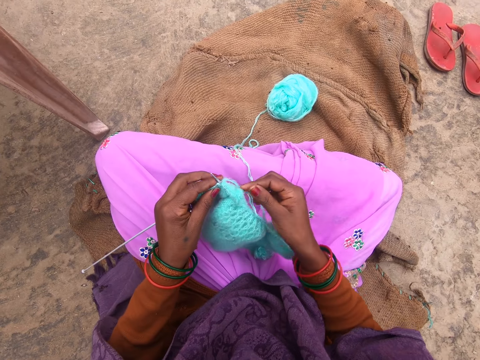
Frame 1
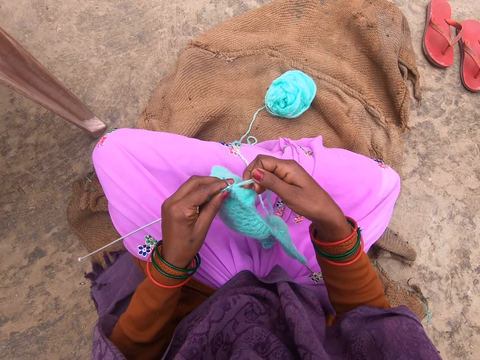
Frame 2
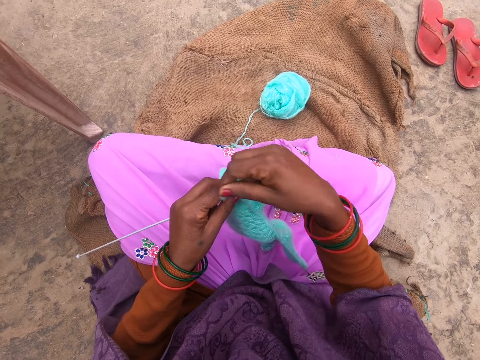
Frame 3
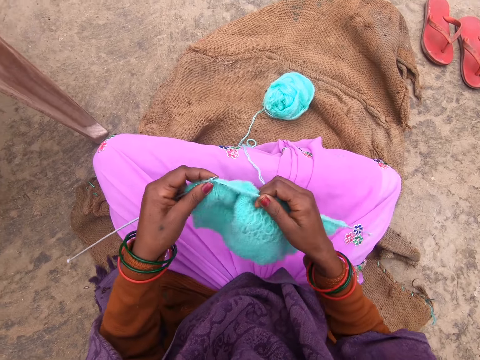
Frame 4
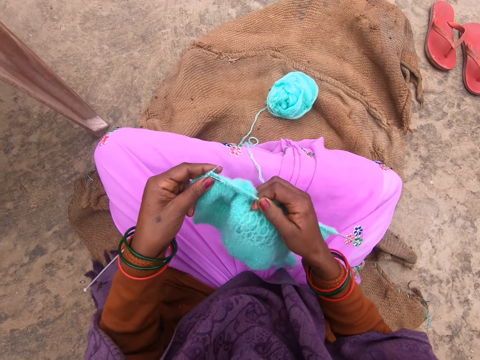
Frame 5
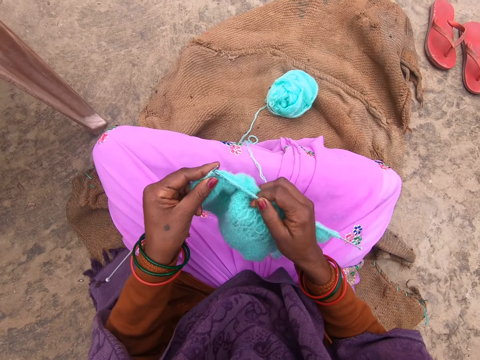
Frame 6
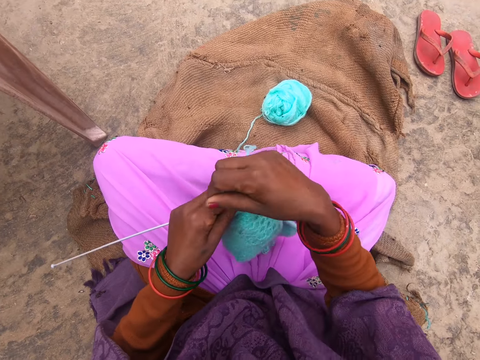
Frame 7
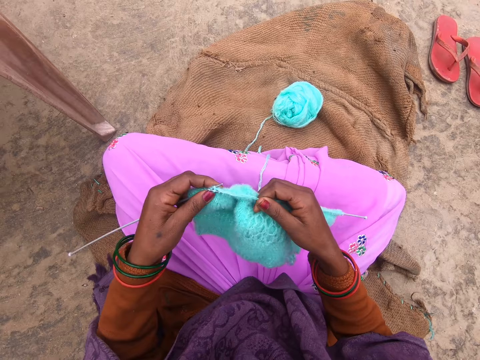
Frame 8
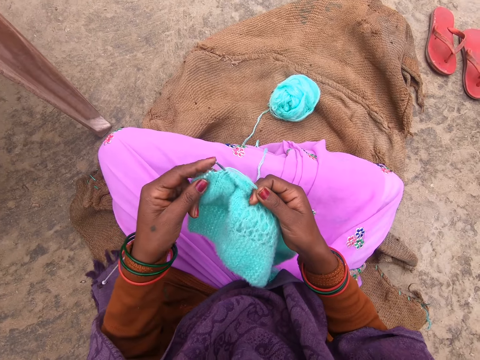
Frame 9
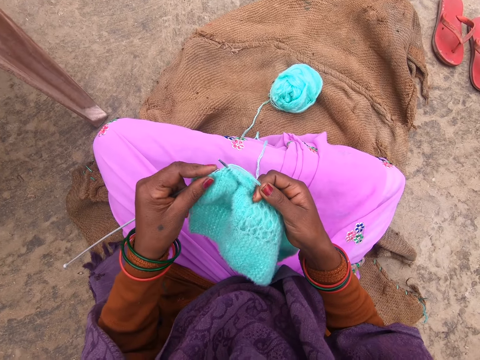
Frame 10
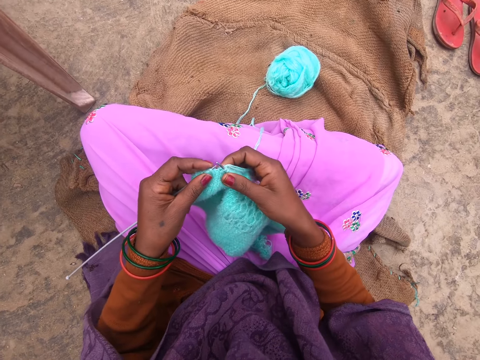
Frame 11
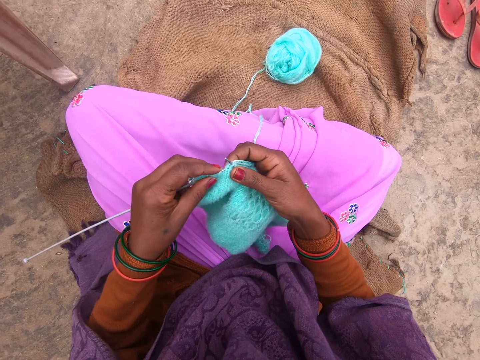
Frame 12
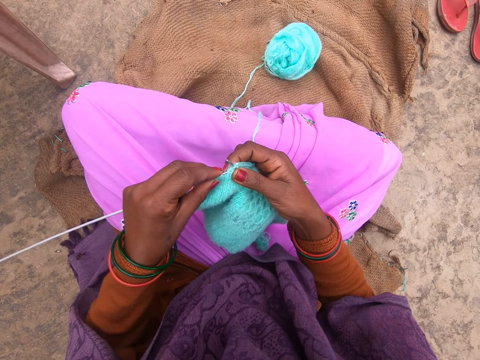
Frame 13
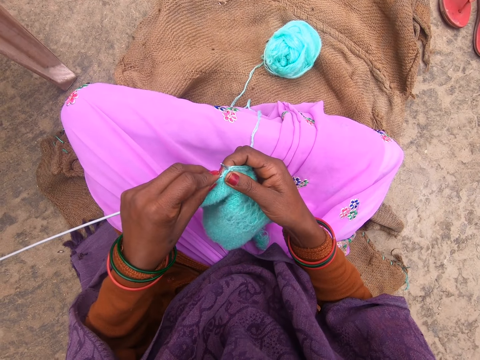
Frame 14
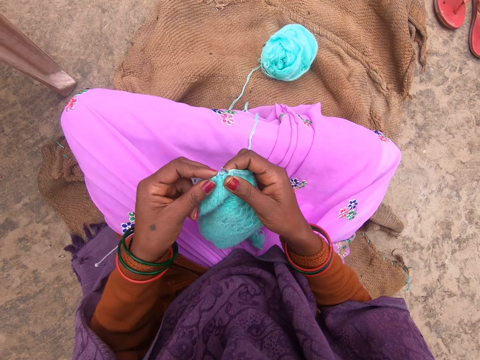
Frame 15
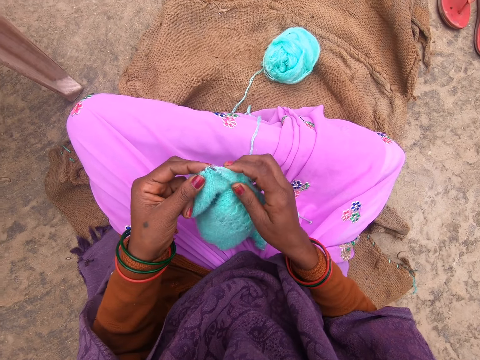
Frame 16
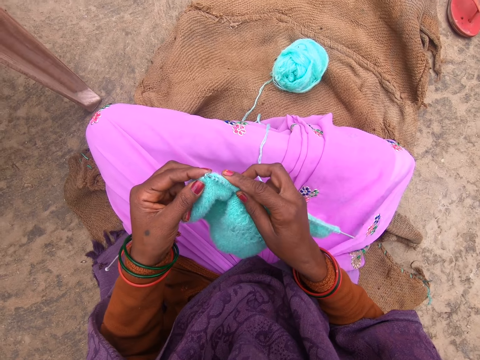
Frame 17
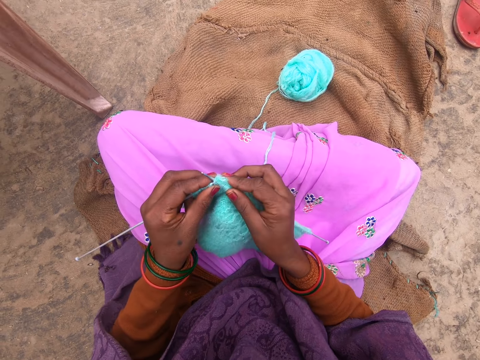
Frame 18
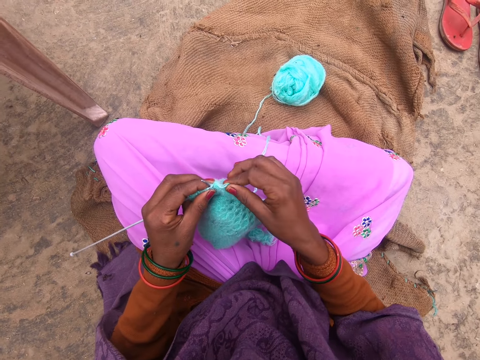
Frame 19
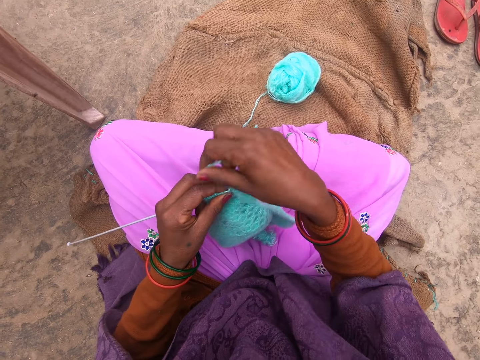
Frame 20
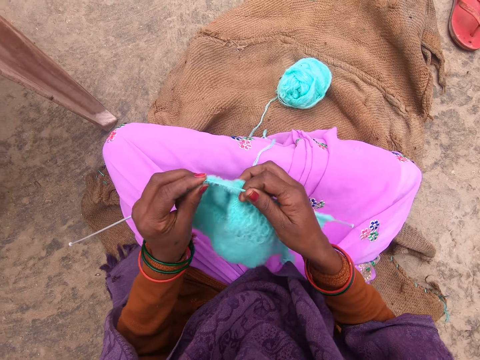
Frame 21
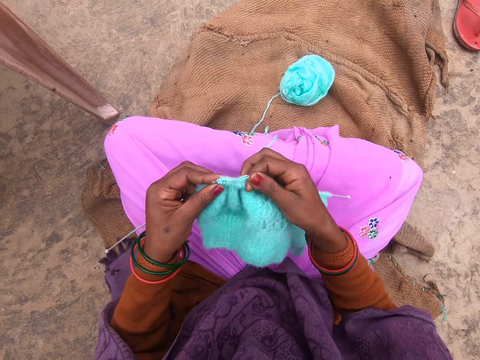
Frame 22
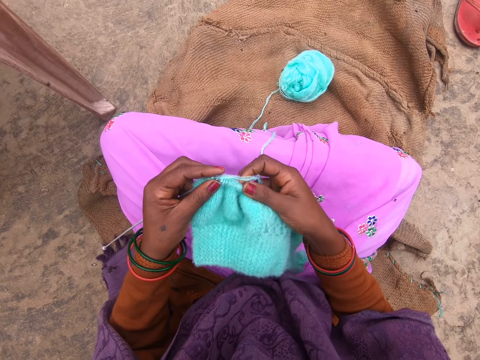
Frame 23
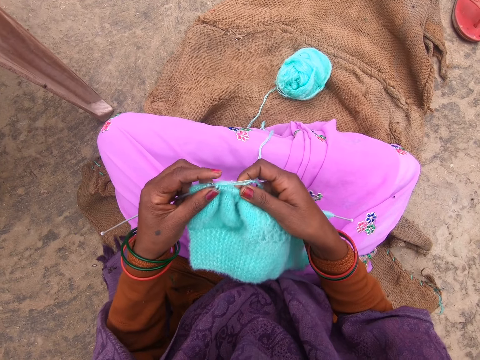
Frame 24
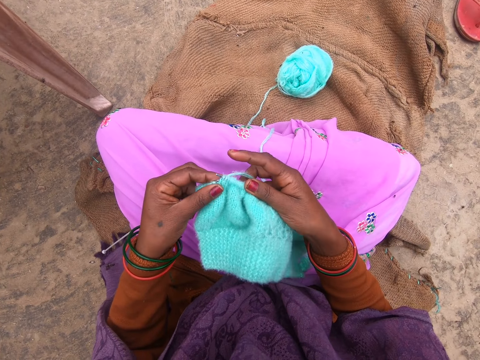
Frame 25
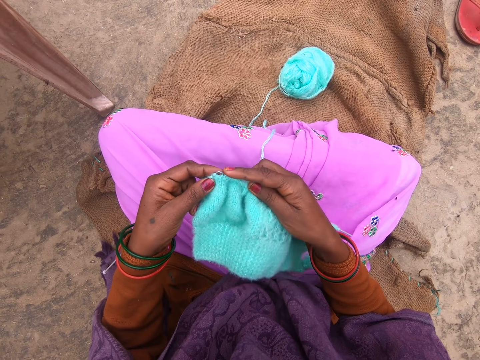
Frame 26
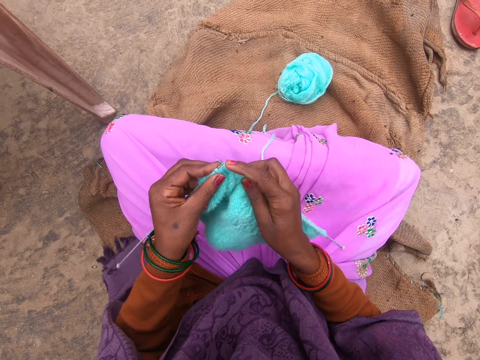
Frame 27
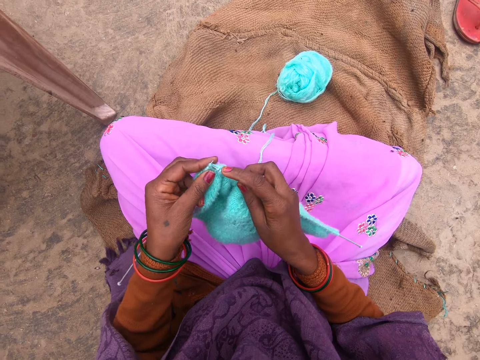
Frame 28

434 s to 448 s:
The camera wearer knits the fabric with the knitting needles. They roll the yarn around a knitting needle. They knit the fabric with the knitting needles. They roll the yarn around the knitting needle. They knit the fabric with the knitting needles. They roll the yarn around the knitting needle. They knit the fabric with the knitting needles.

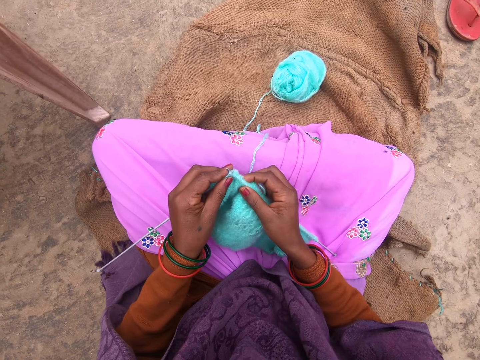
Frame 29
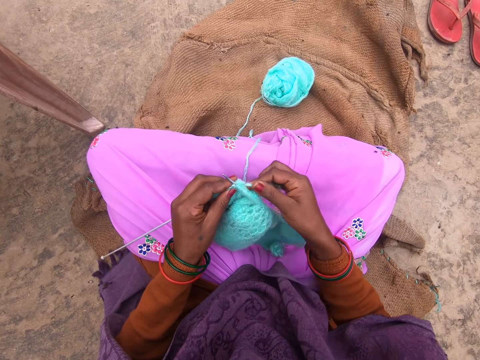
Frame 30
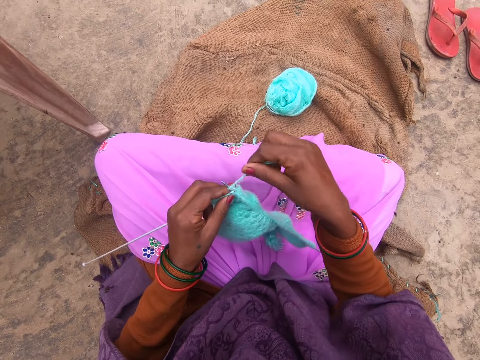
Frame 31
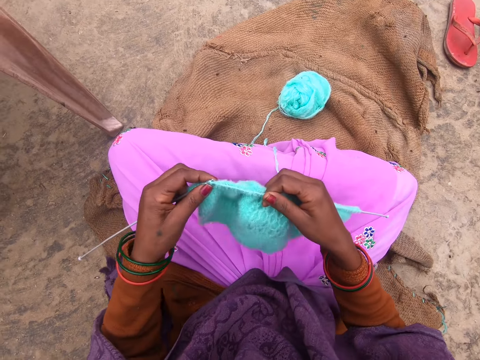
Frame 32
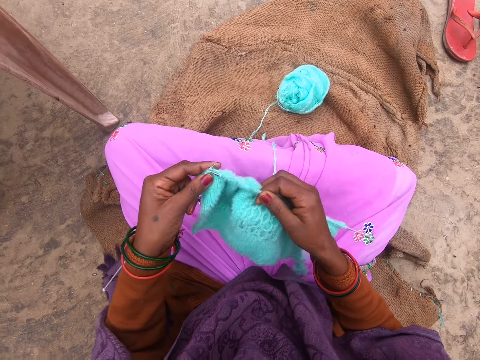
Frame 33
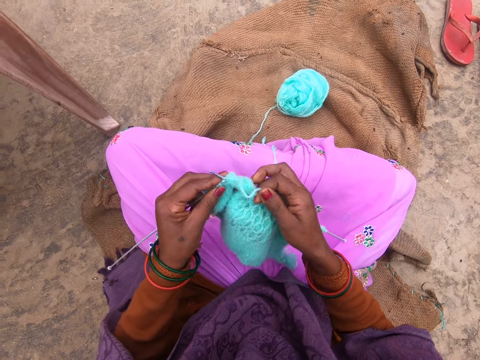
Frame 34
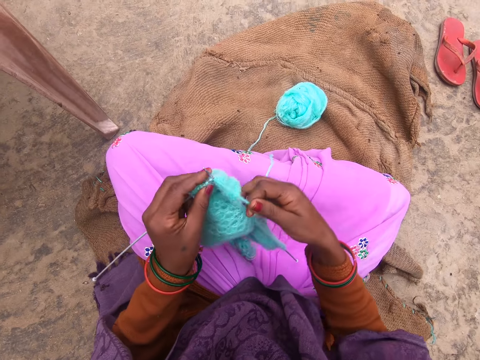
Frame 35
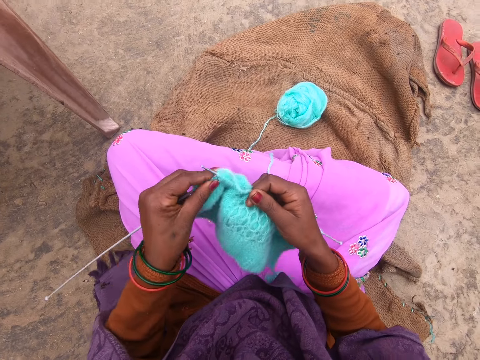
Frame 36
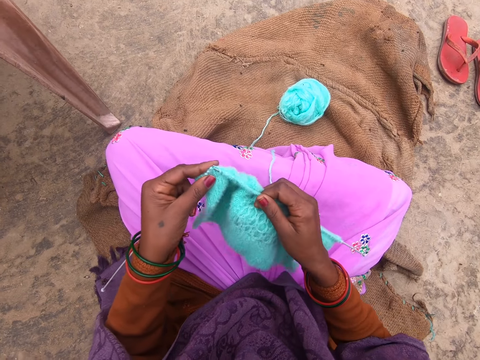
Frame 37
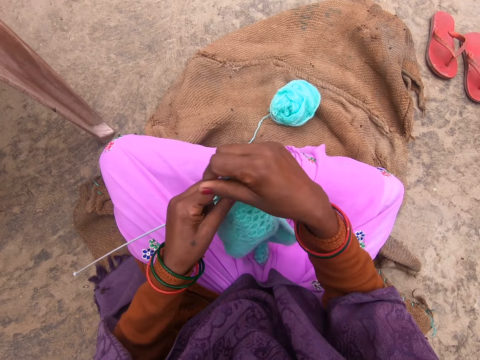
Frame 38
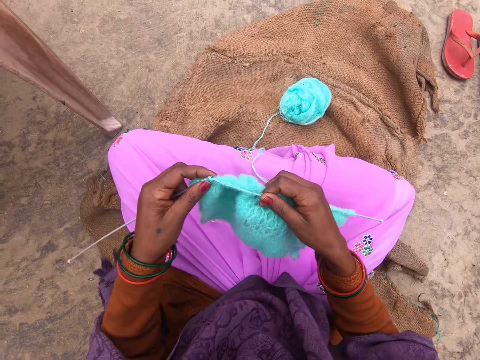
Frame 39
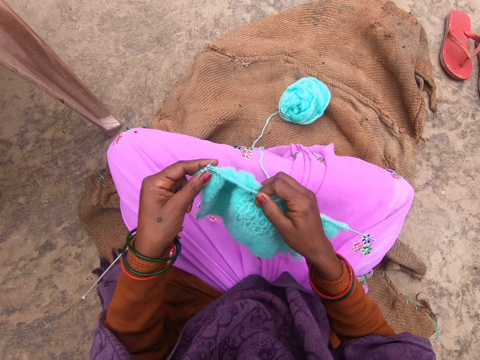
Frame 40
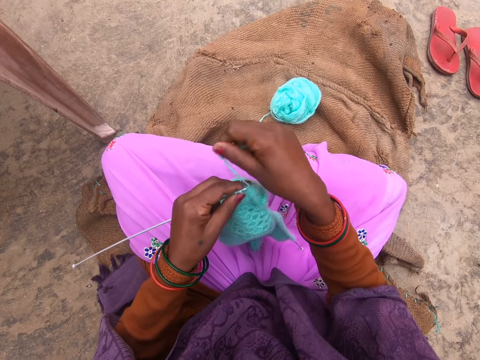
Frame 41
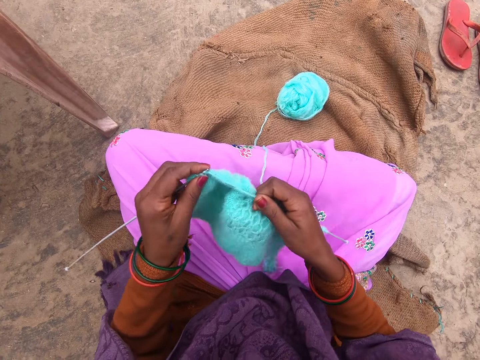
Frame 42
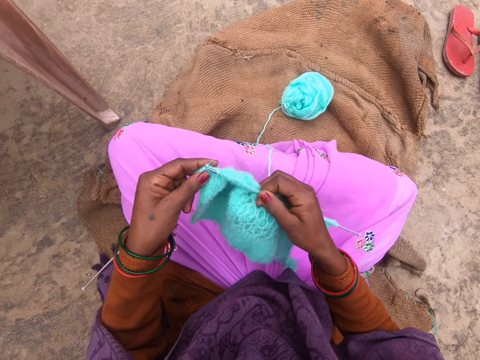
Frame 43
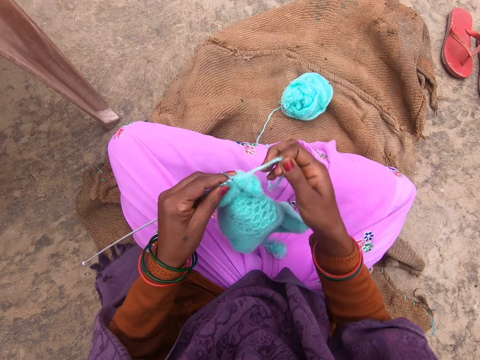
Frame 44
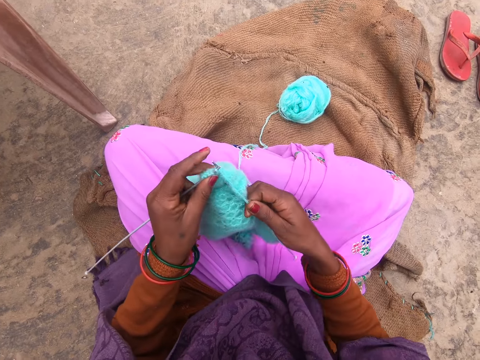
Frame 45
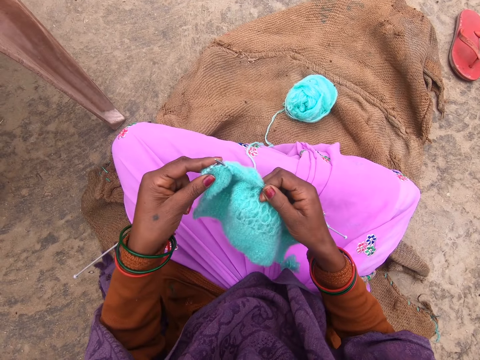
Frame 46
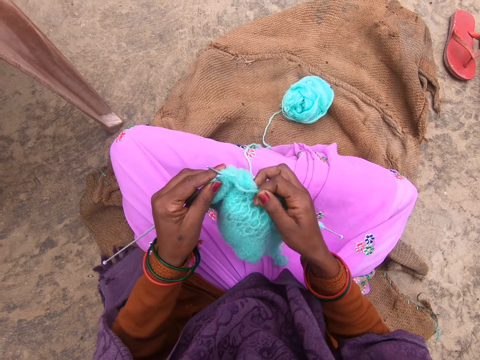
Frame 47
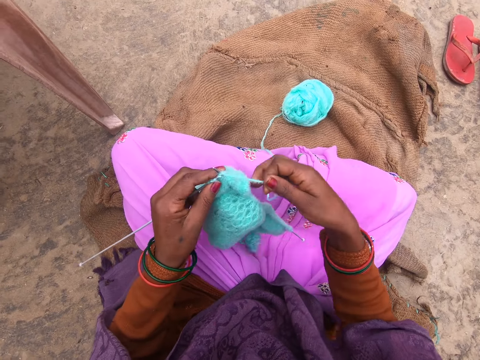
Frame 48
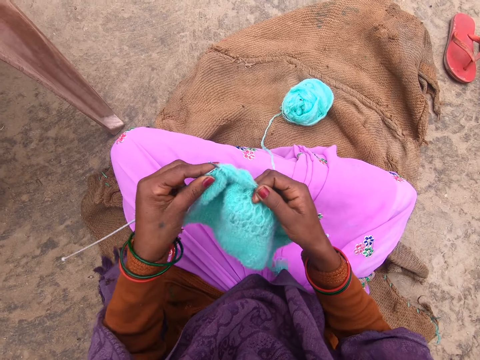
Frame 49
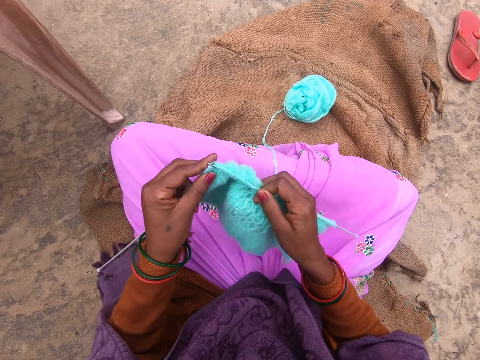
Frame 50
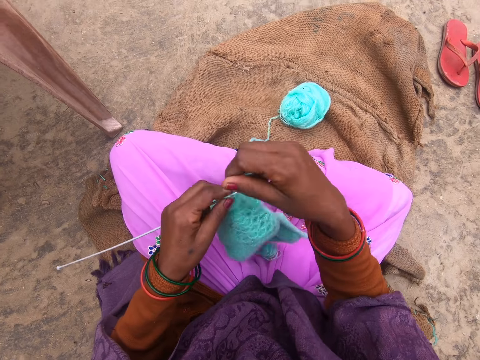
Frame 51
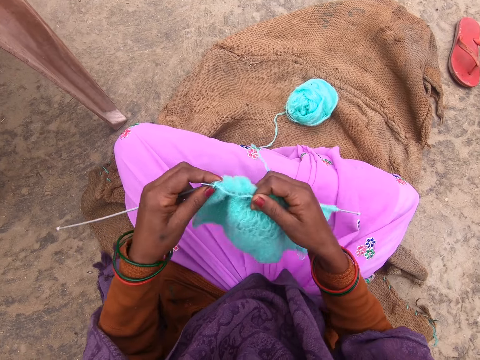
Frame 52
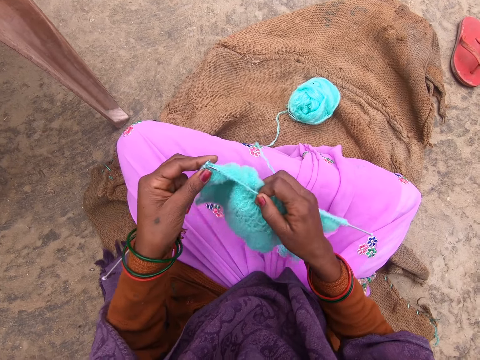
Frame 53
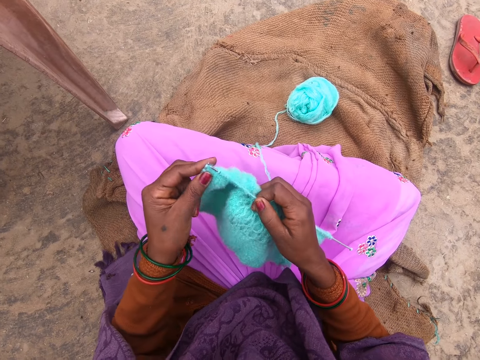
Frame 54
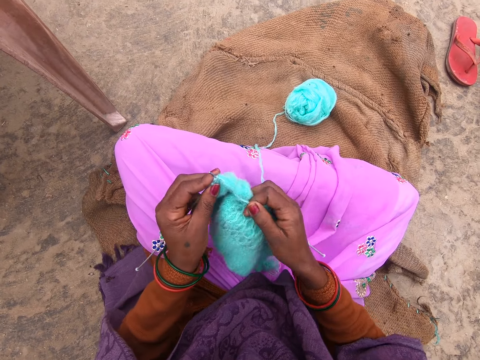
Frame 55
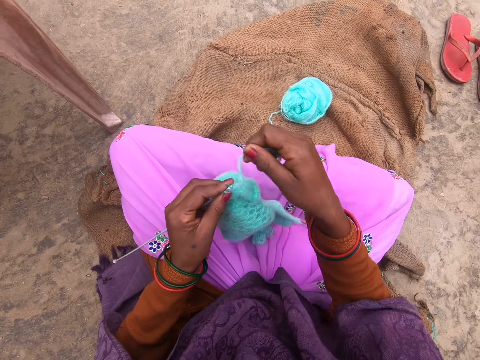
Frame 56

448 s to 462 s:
The camera wearer rolls the yarn around a knitting needle and knits the fabric with the knitting needles. They roll the yarn around the knitting needle and knit the fabric with the knitting needles. They roll the yarn around the knitting needle and knit the fabric with the knitting needles. They roll the yarn around the knitting needle and knit the fabric with the knitting needles. They roll the yarn around the knitting needle and knit the fabric with the knitting needles. They roll the yarn around the knitting needle and knit the fabric with the knitting needles. They roll the yarn around the knitting needle and knit the fabric with the knitting needles.
